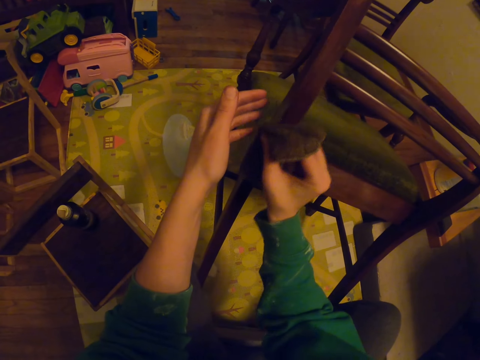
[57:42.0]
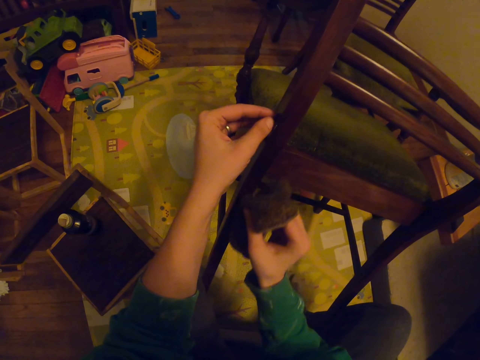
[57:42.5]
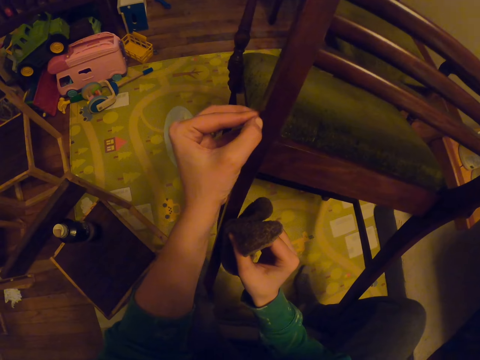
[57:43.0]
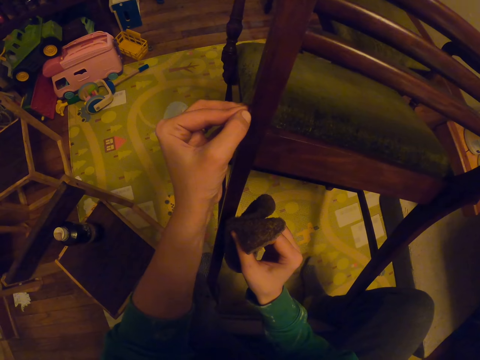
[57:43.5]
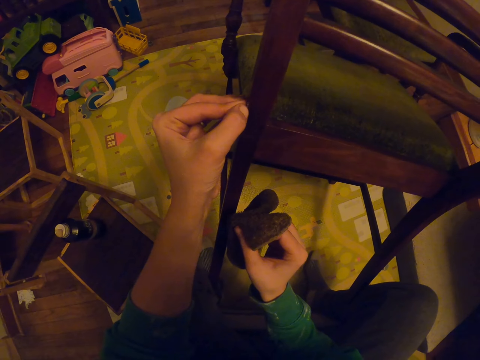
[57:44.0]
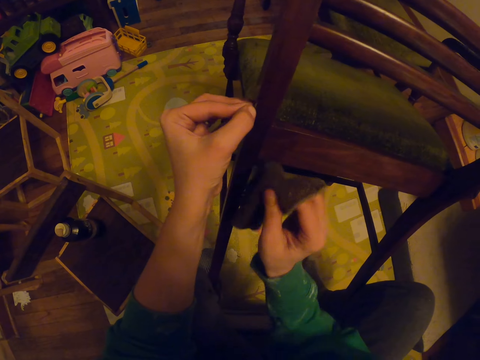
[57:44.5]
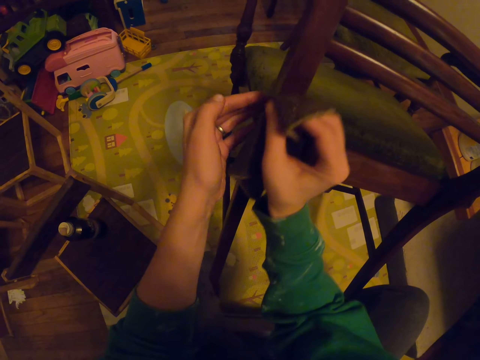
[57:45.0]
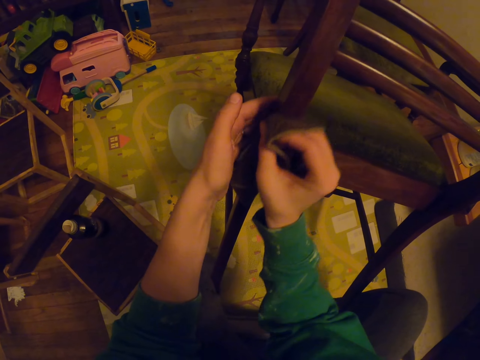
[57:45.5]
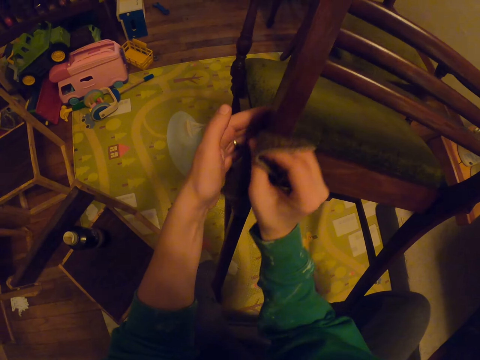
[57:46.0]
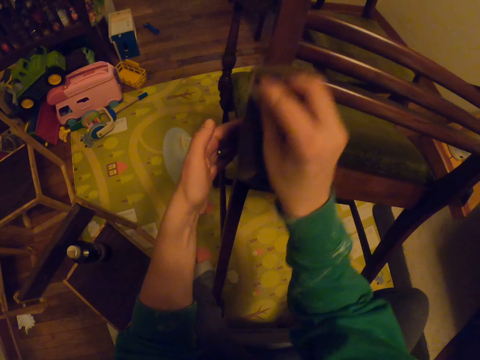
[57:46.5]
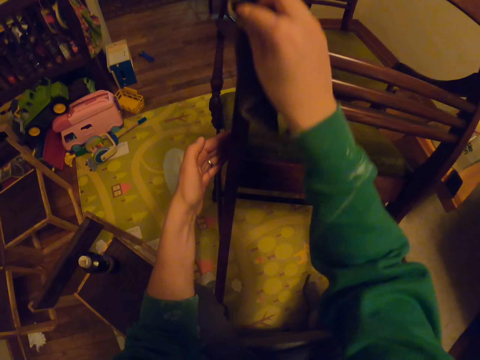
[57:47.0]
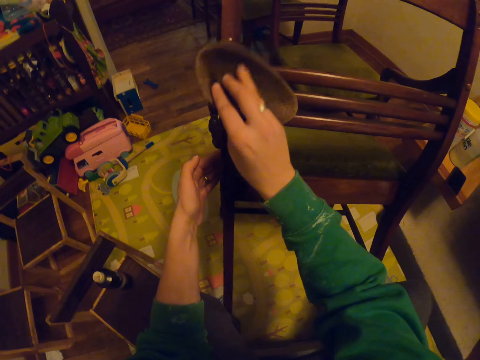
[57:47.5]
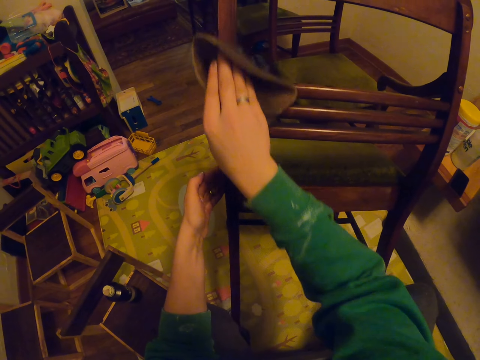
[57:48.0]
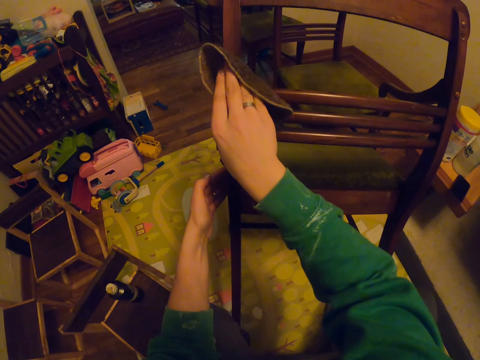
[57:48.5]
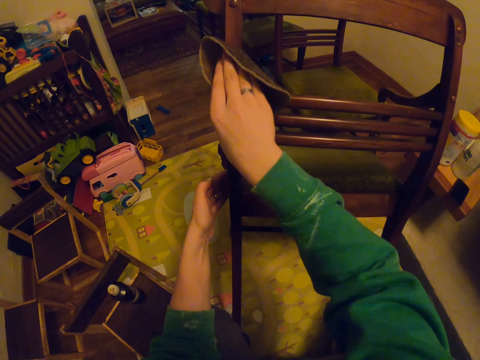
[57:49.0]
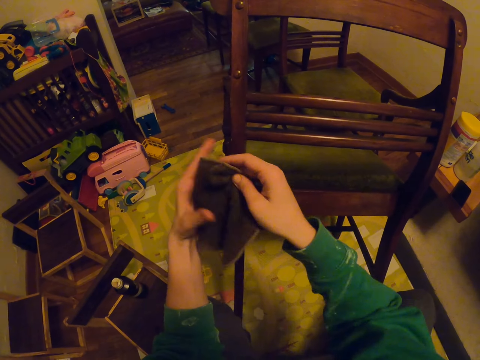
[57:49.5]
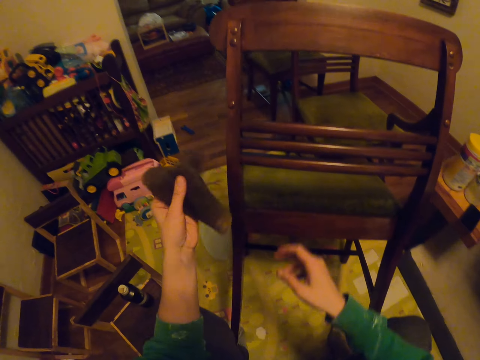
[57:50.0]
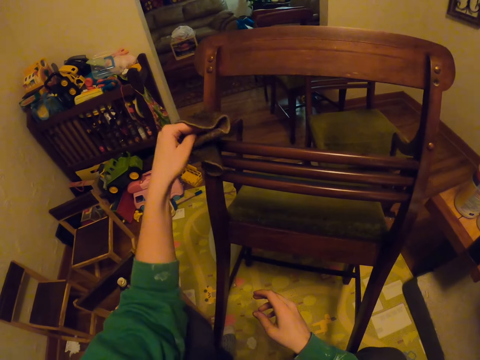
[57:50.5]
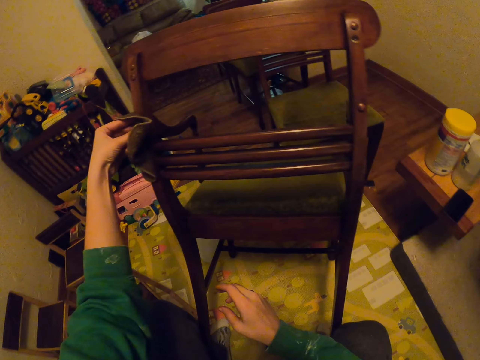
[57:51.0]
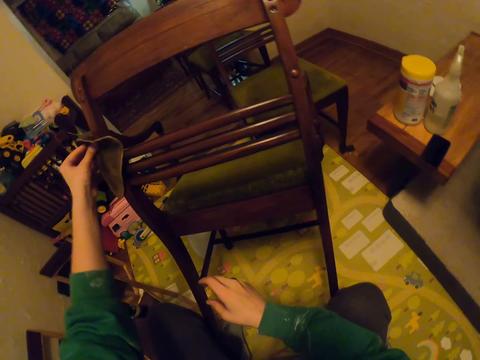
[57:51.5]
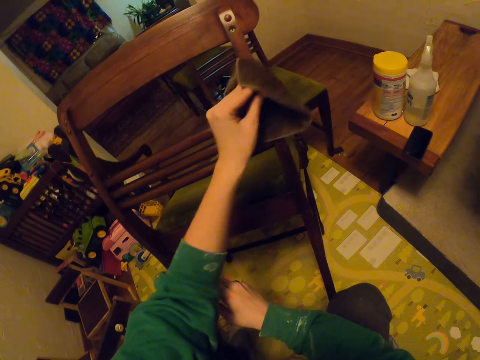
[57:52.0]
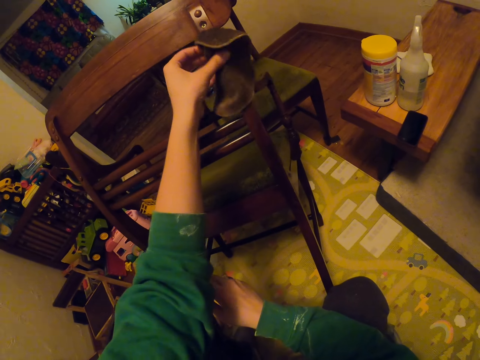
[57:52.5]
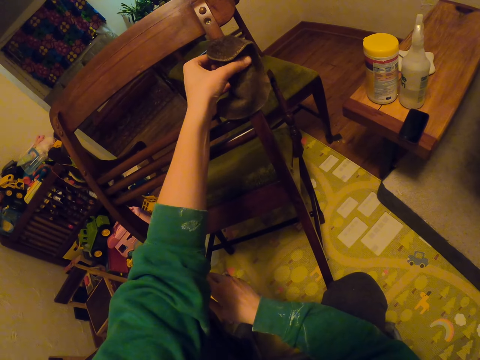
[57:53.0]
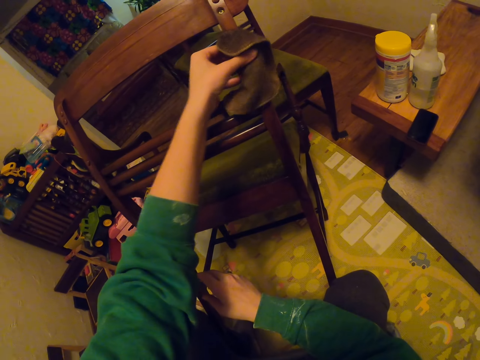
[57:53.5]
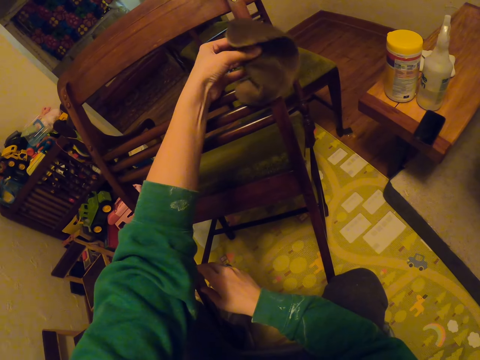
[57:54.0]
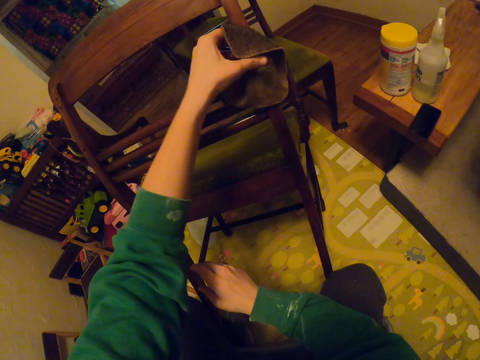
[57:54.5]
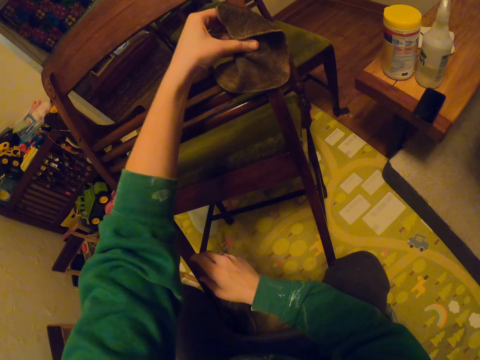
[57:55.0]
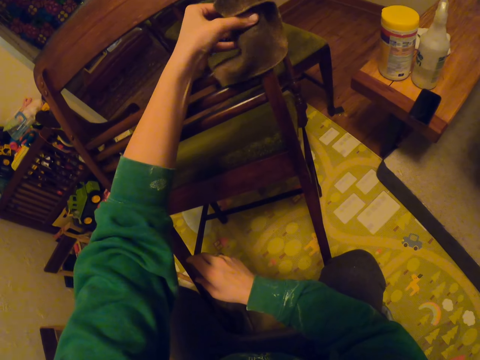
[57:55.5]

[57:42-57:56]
The camera wearer scratches the chair. They wipe the chair. They pass the towel to the left hand. They wipe the chair.

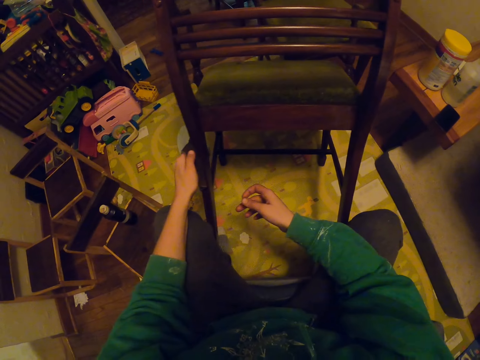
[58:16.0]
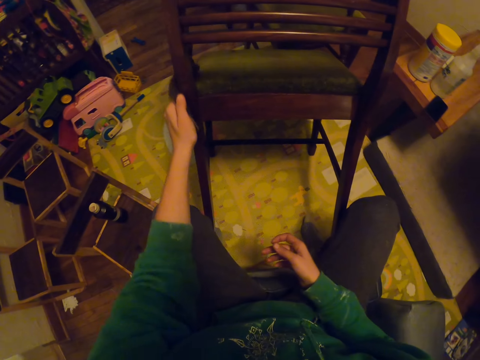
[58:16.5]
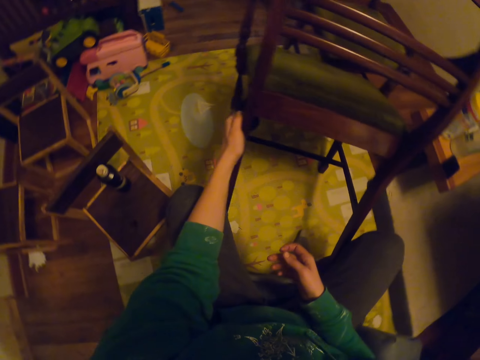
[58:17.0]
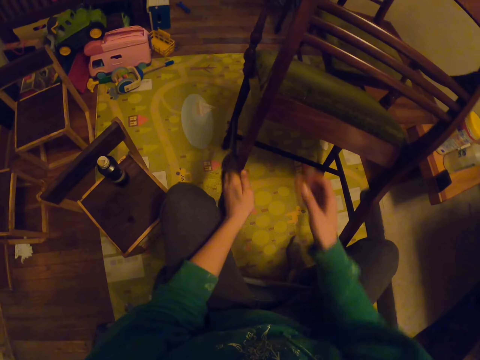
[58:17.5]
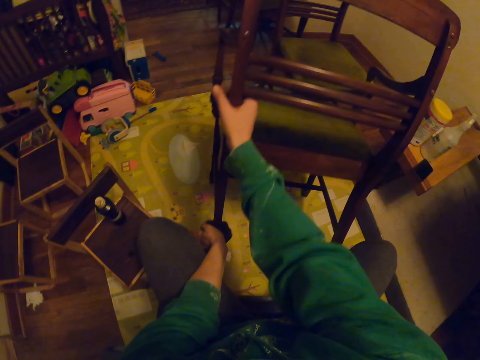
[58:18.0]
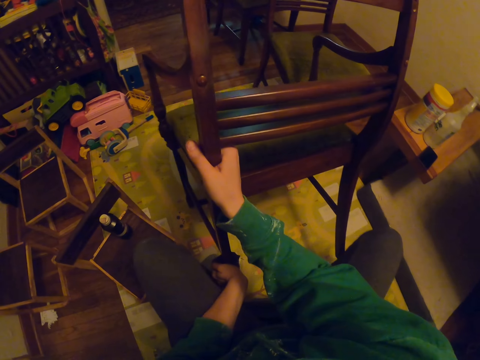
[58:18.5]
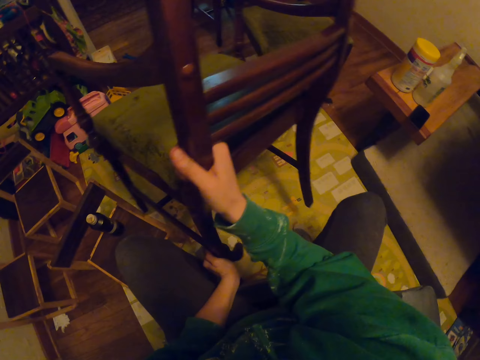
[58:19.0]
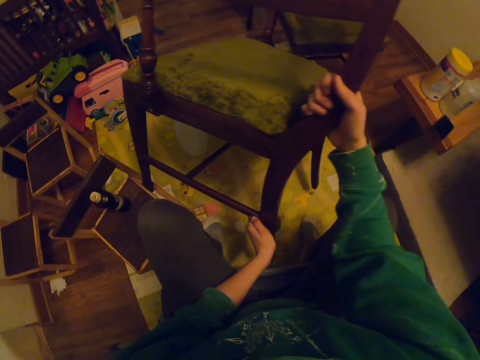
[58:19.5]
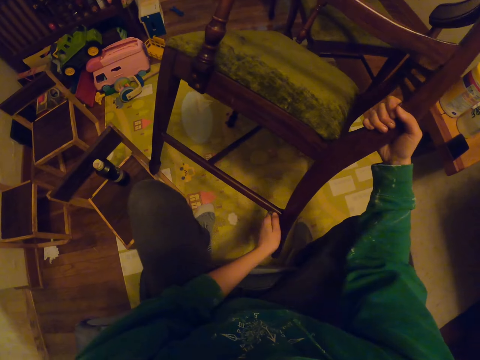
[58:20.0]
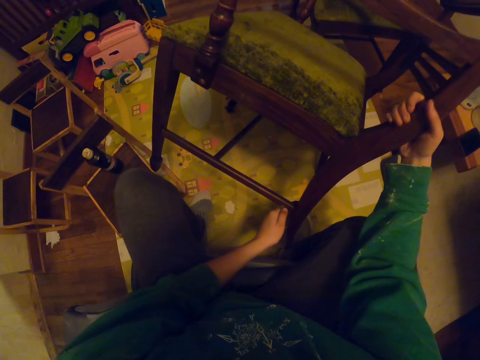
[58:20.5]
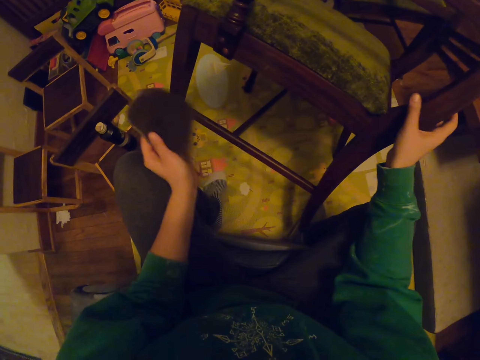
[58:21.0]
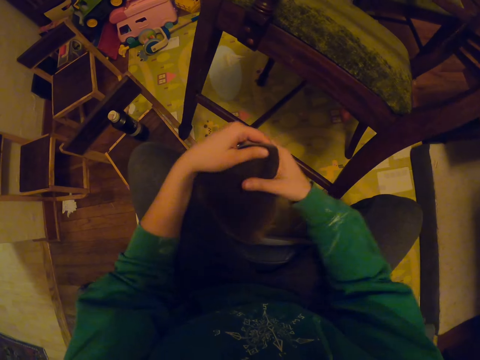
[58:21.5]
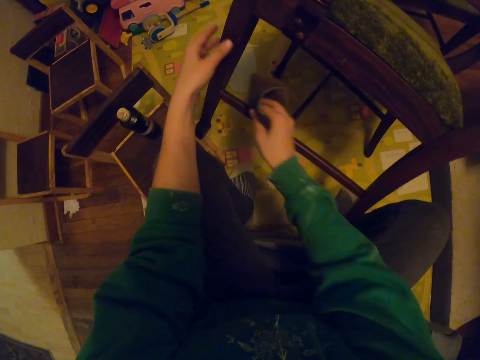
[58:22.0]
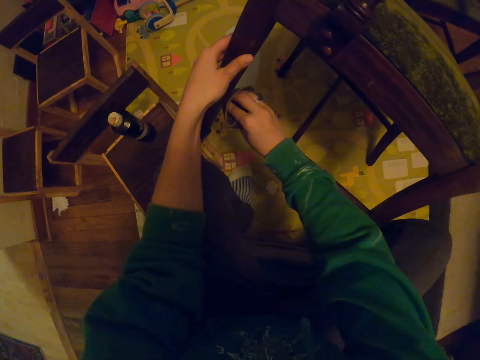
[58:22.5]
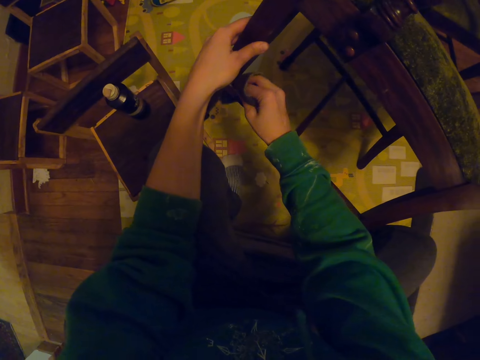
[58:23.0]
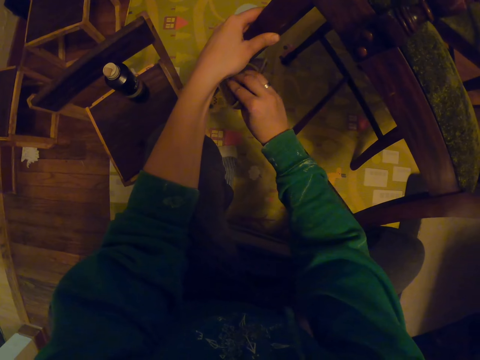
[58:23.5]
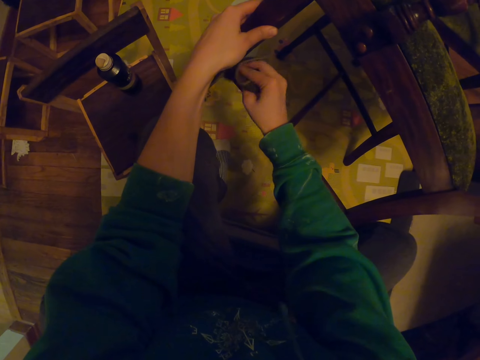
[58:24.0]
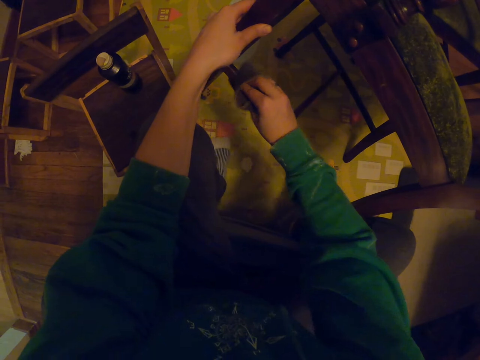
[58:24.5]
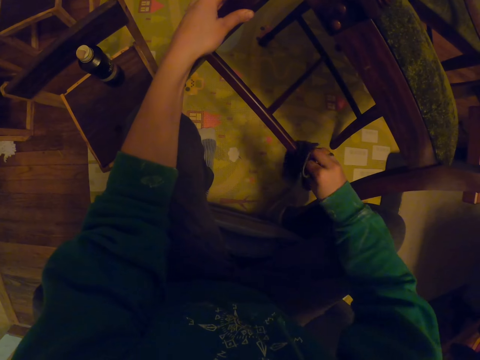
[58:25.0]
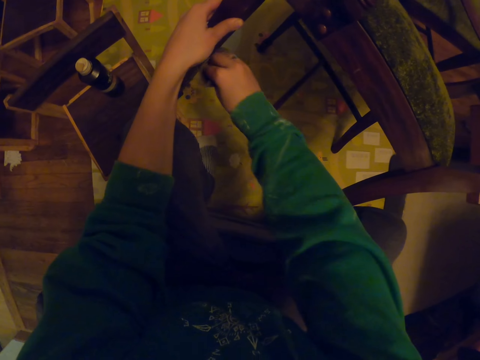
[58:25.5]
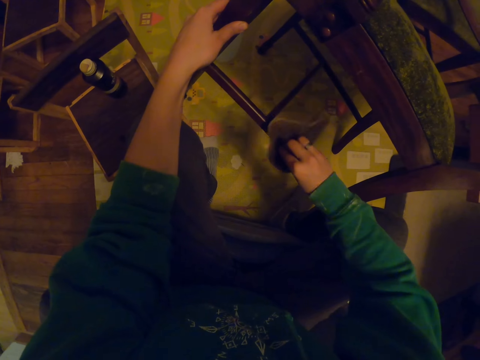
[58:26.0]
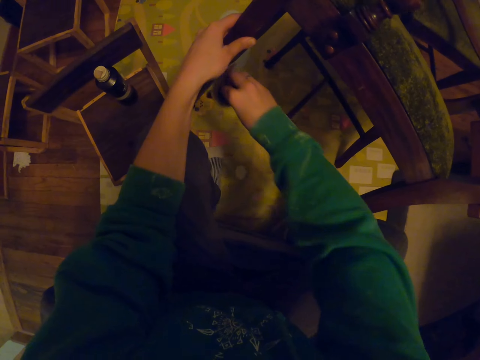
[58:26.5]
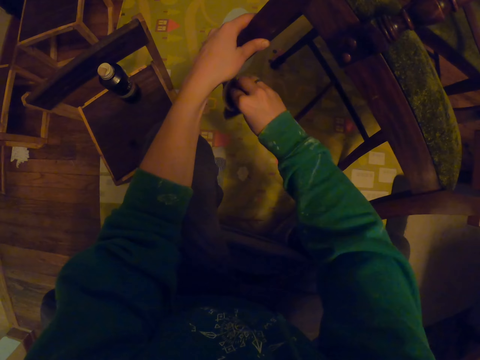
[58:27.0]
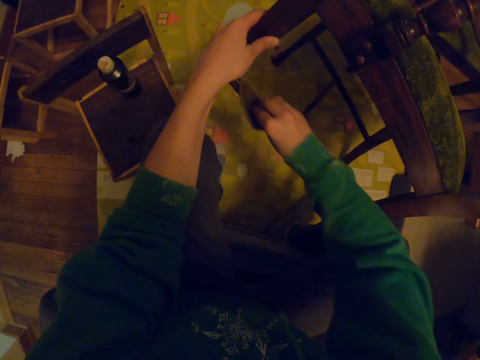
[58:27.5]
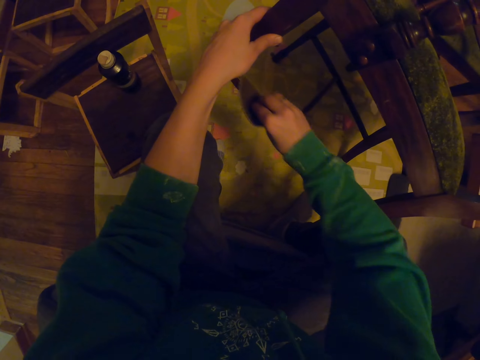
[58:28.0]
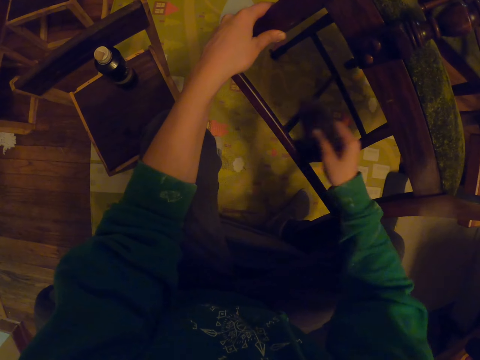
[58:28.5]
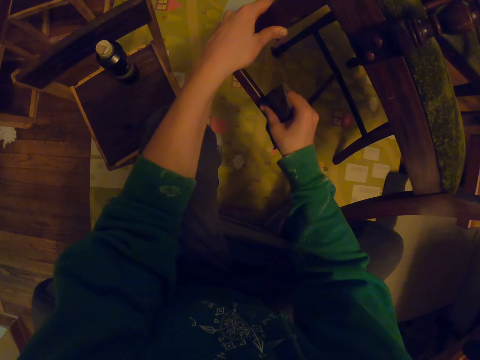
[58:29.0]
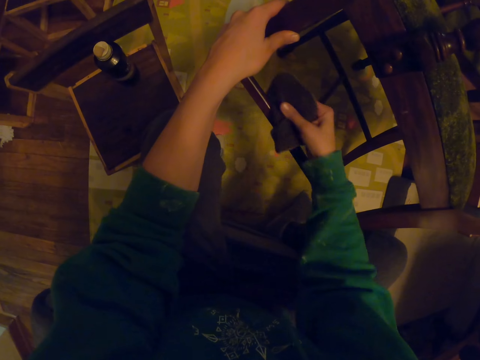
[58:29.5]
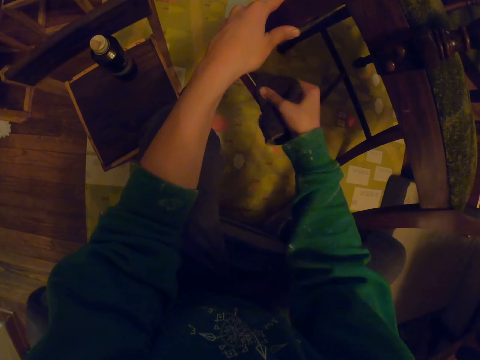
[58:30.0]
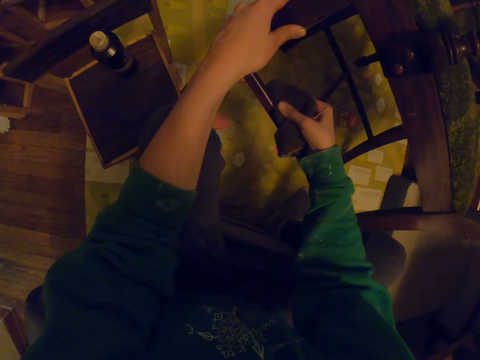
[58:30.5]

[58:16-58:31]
The camera wearer turns the chair. They move the chair. They wipe the chair.
